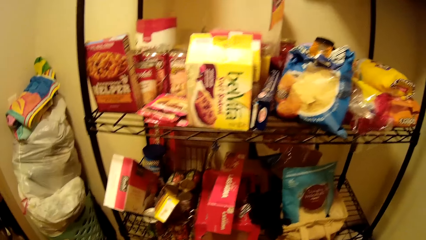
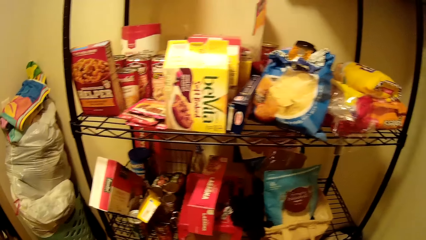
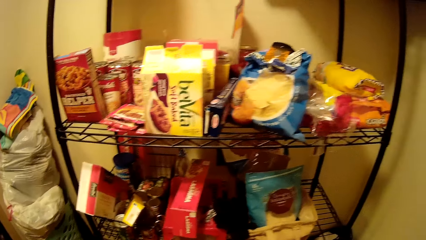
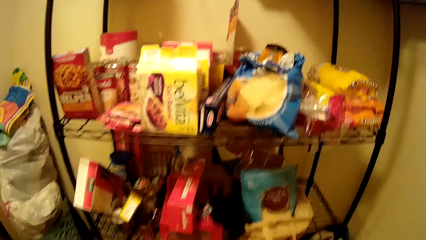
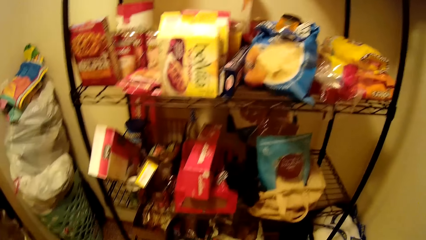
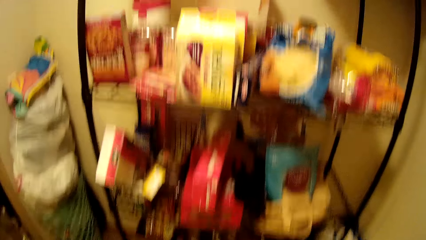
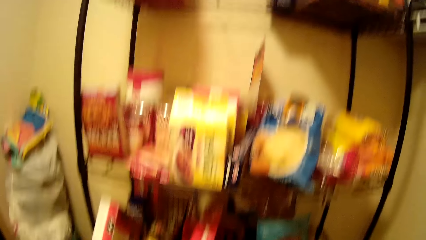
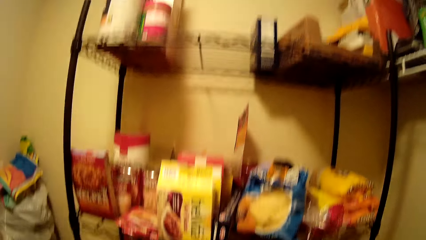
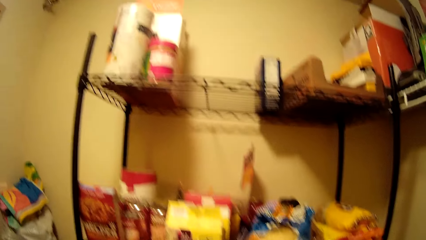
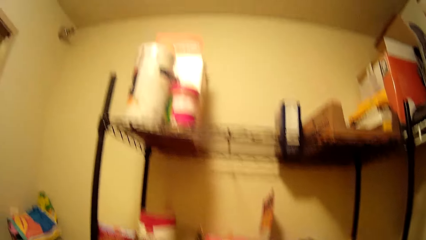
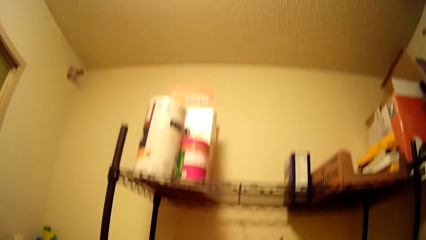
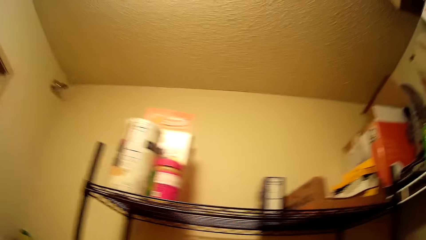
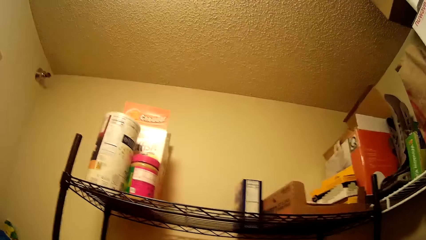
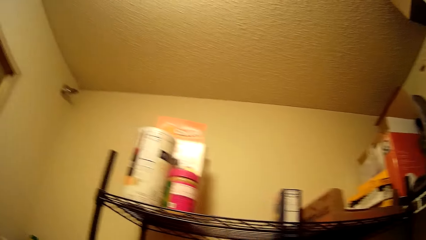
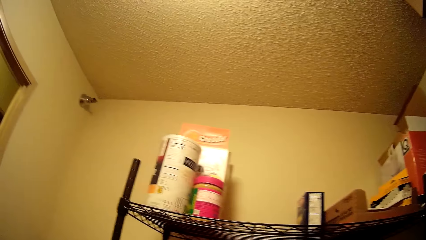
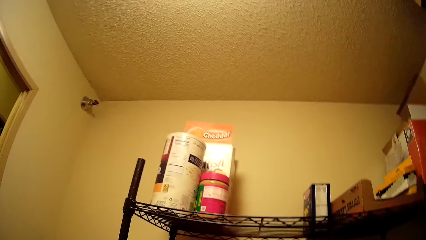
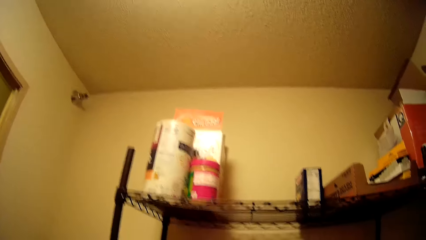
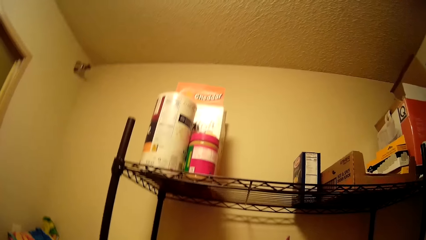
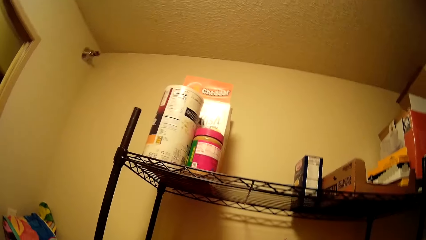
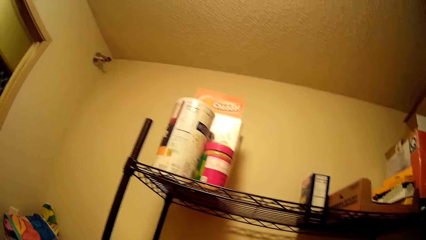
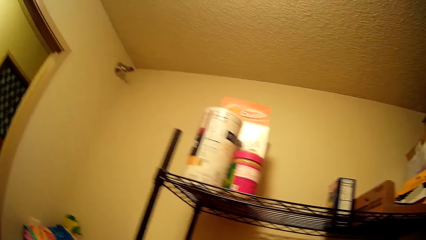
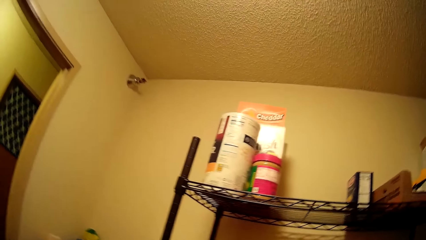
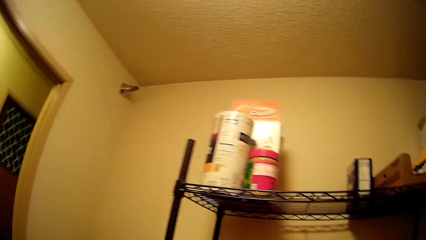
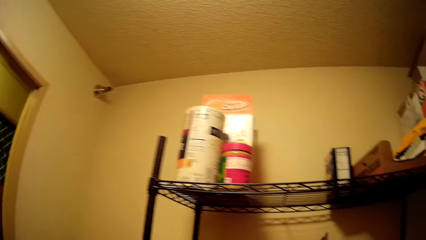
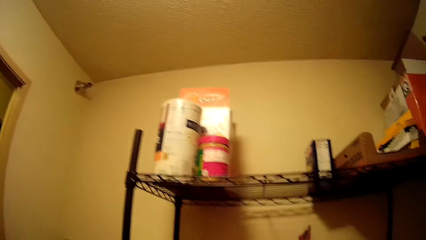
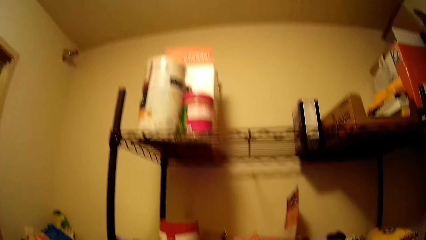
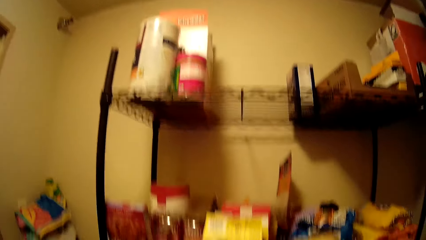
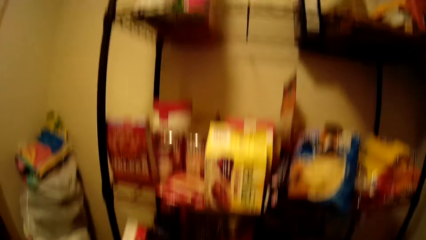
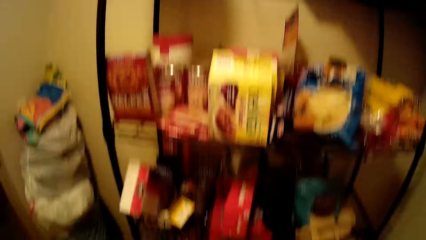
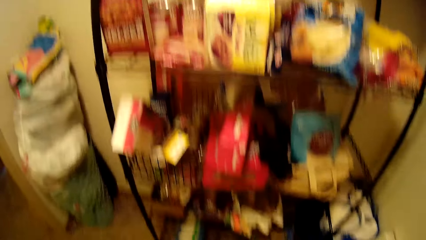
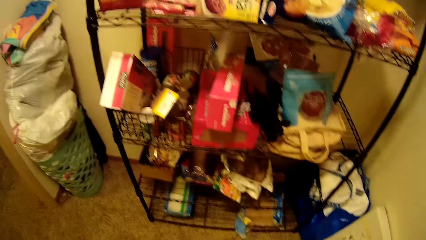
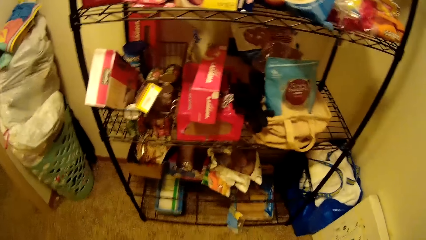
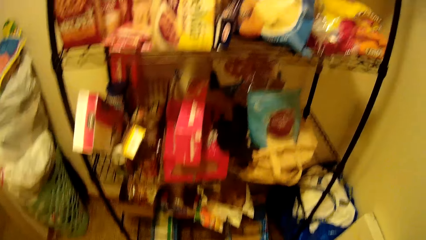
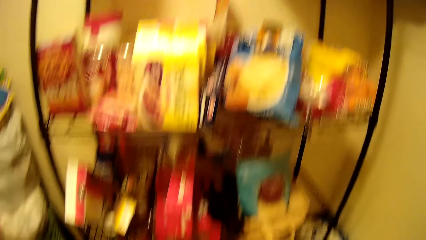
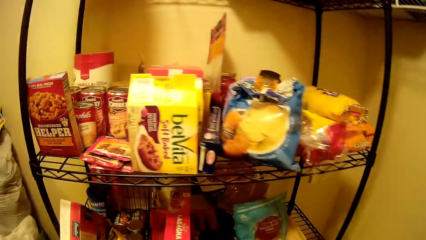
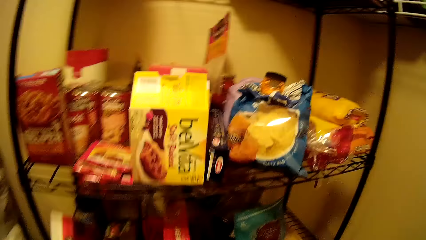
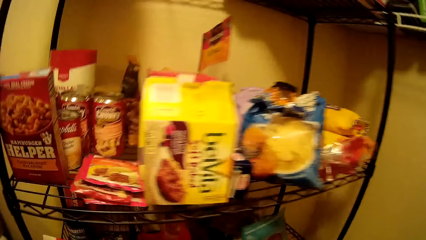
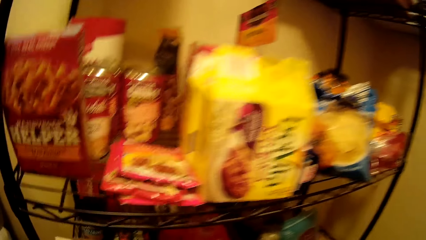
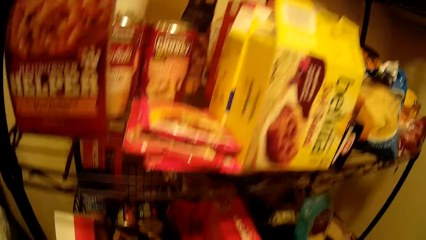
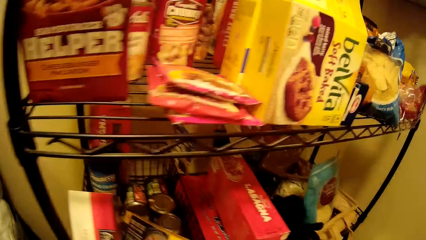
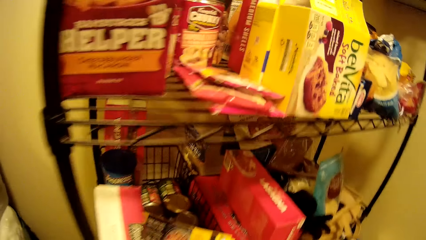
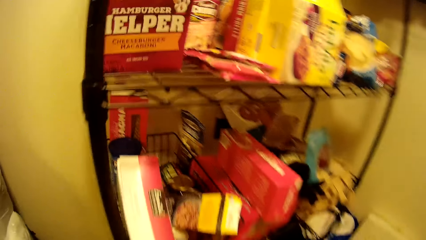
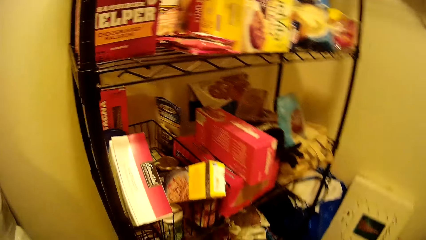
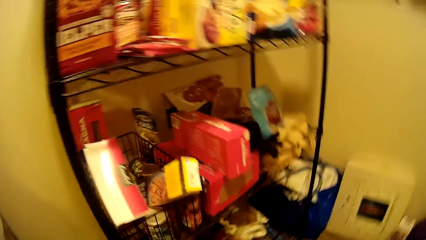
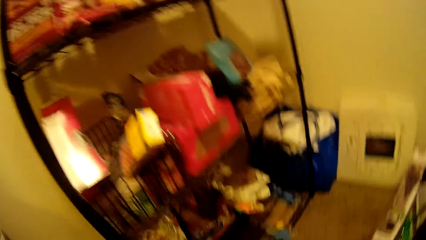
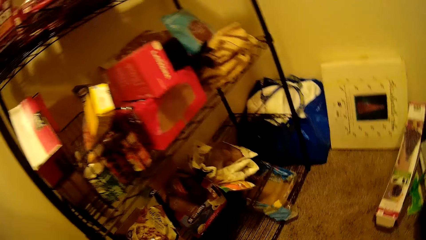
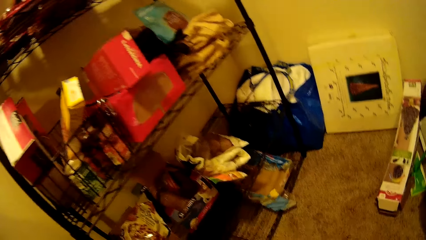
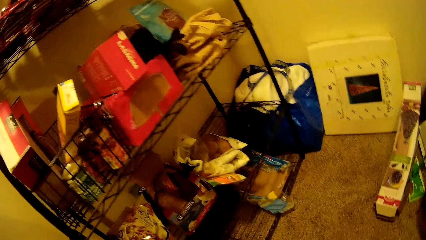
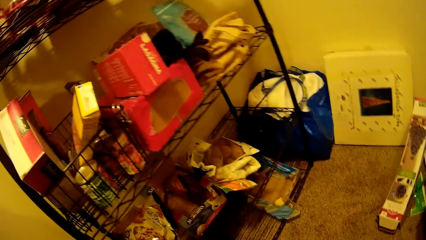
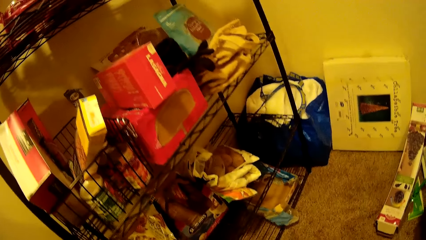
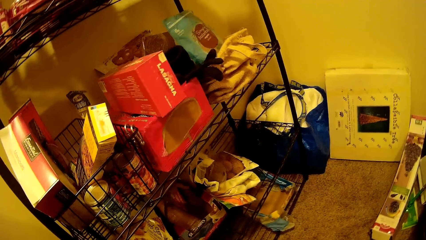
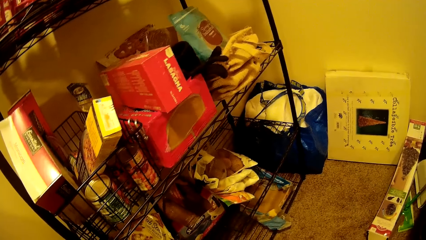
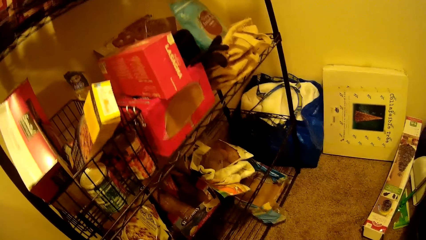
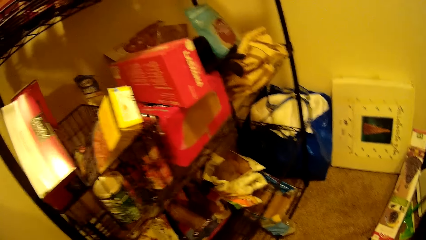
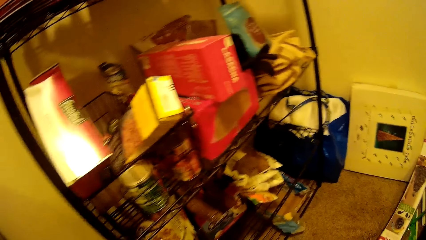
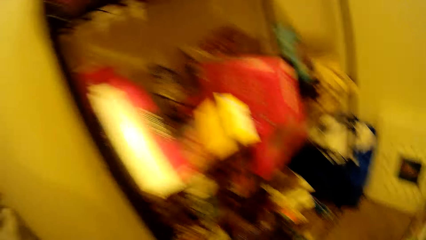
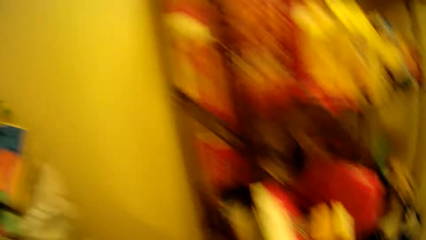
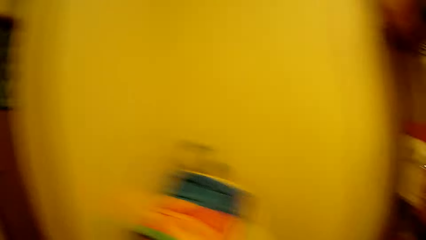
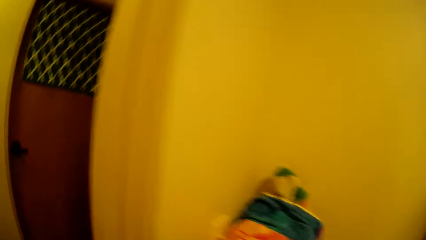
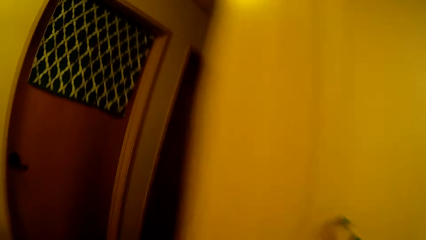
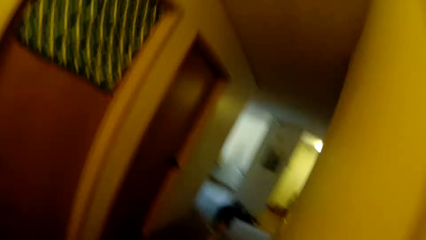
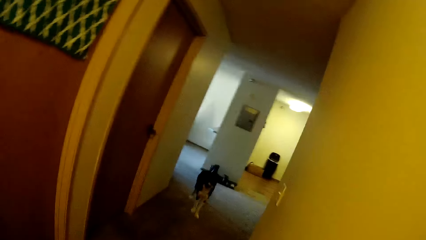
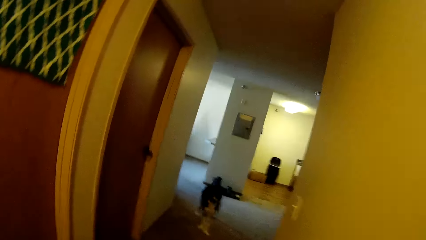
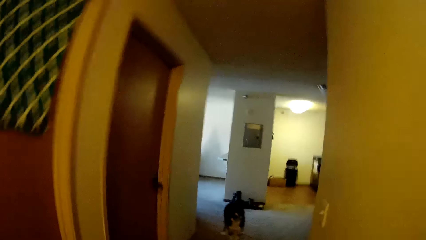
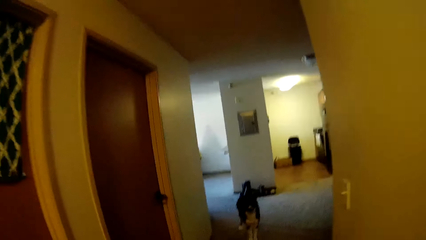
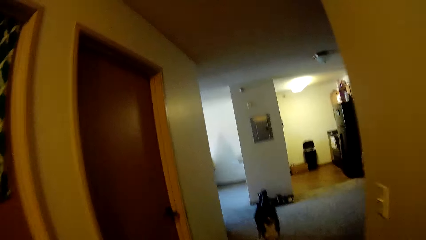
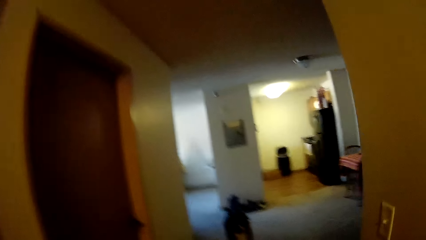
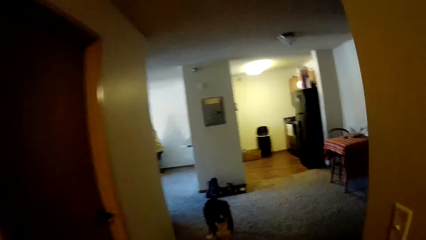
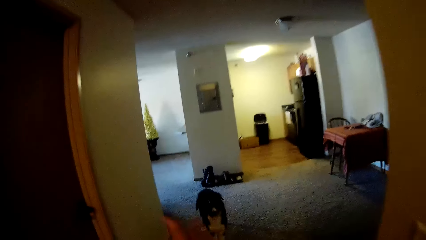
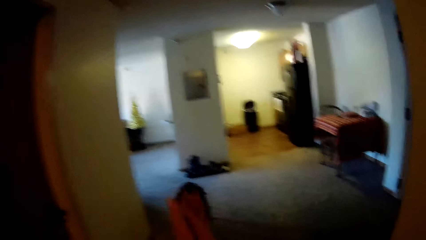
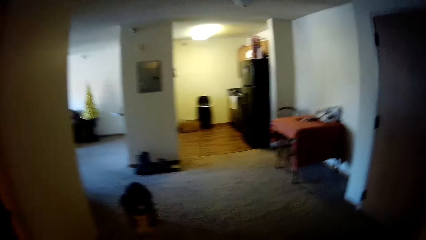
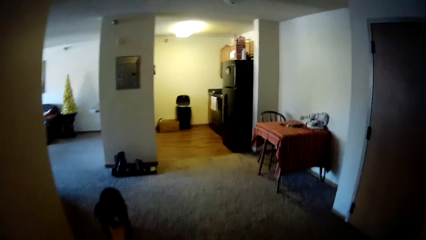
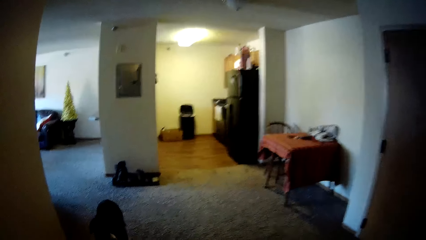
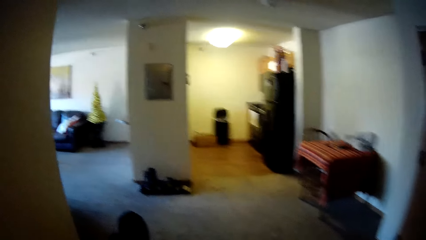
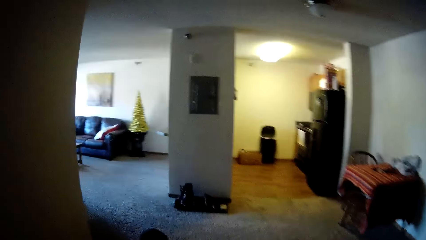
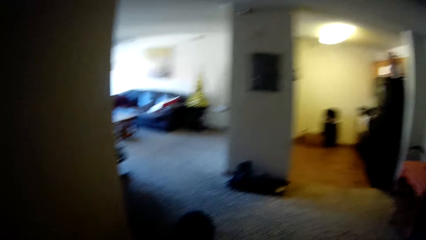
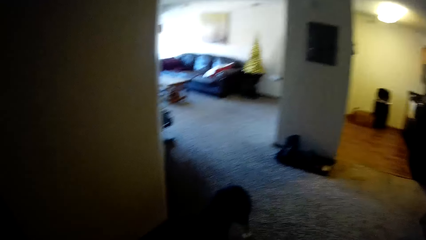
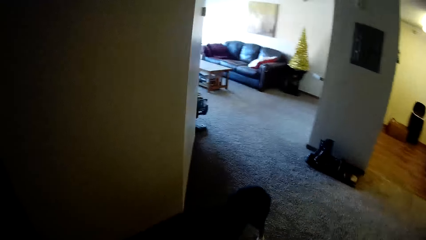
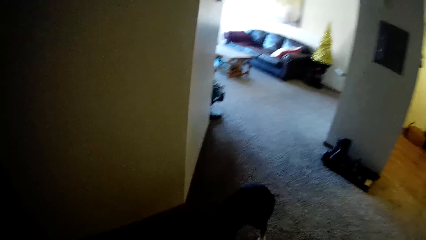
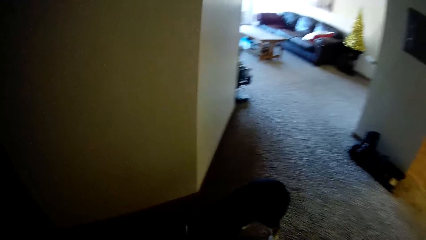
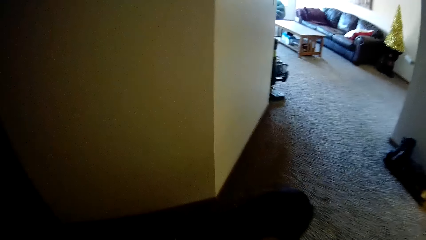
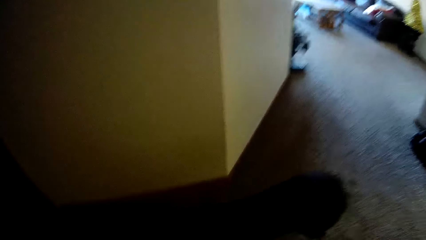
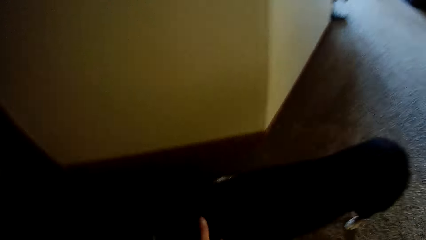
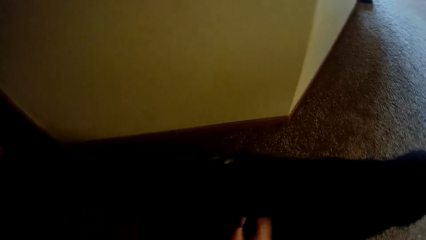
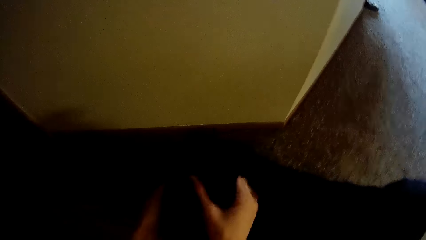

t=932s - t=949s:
The camera wearer stares at some crunchies on the top of the shelf. She looks at the lower section of the shelf. She walks towards the dog. She walks out of the room. She signals her hand to the dog. She walks past a door.
